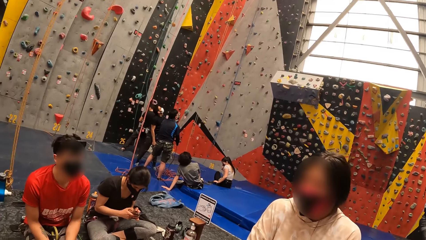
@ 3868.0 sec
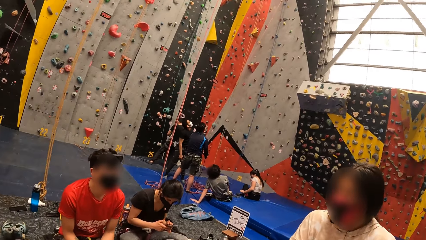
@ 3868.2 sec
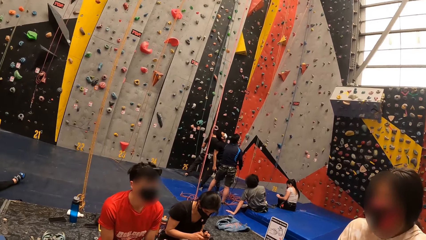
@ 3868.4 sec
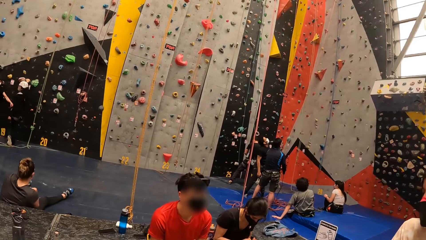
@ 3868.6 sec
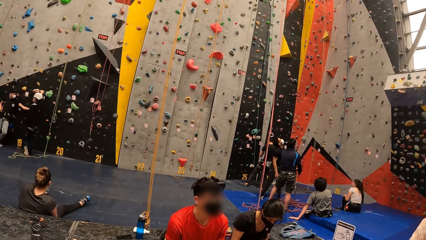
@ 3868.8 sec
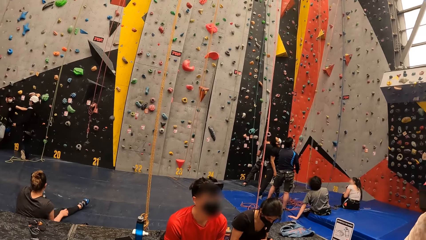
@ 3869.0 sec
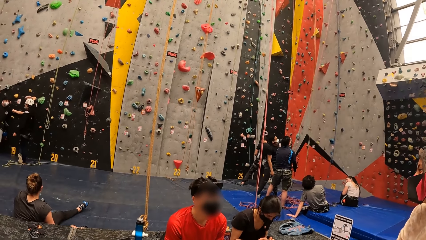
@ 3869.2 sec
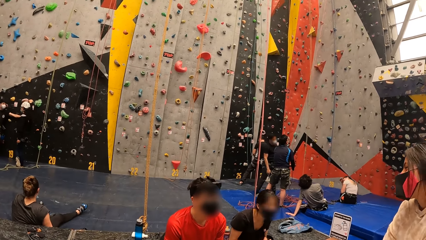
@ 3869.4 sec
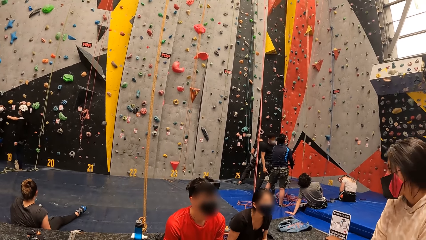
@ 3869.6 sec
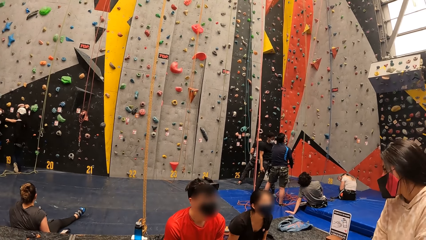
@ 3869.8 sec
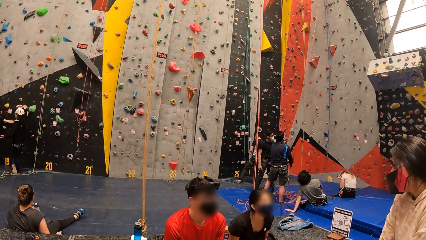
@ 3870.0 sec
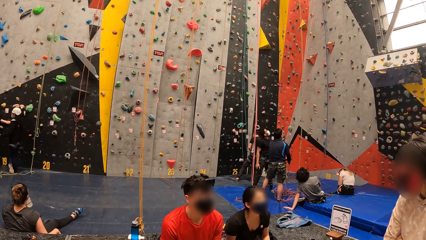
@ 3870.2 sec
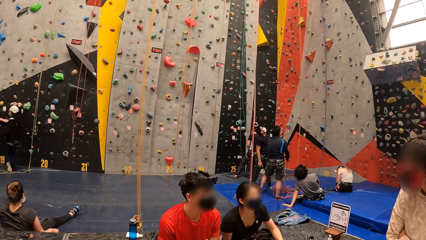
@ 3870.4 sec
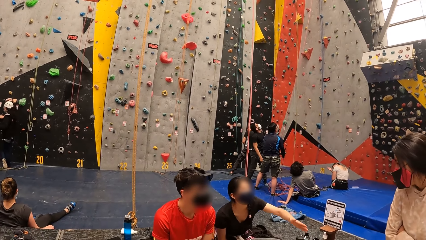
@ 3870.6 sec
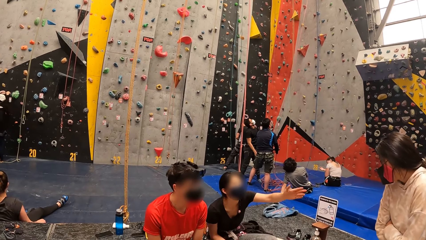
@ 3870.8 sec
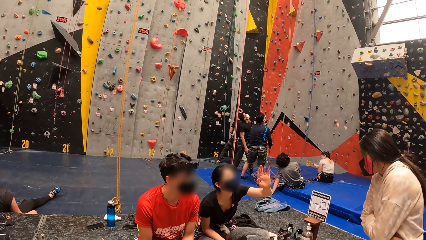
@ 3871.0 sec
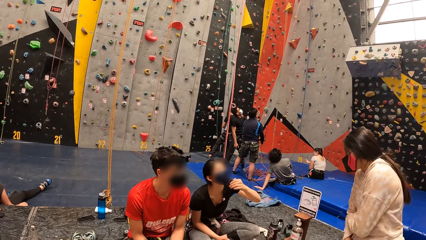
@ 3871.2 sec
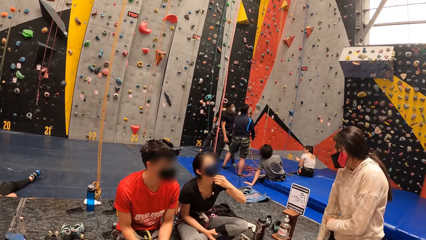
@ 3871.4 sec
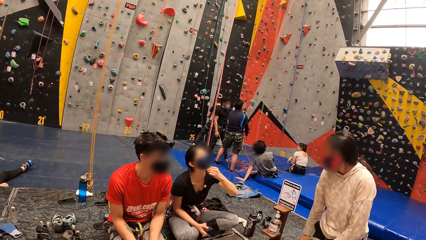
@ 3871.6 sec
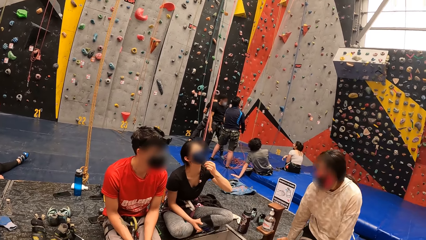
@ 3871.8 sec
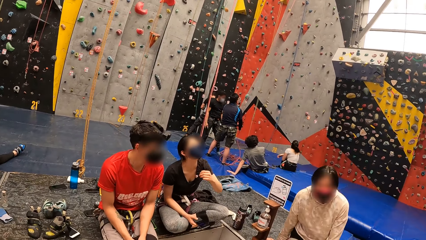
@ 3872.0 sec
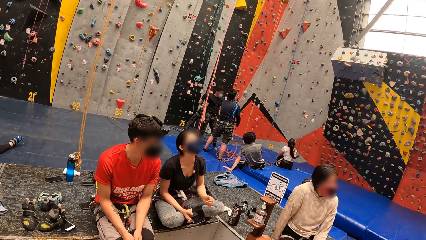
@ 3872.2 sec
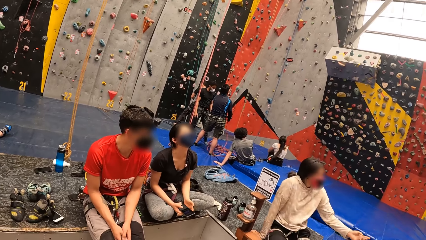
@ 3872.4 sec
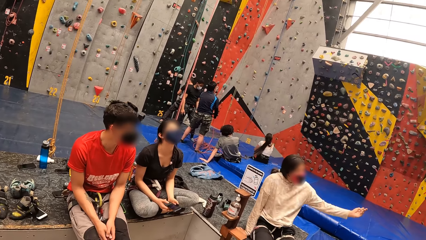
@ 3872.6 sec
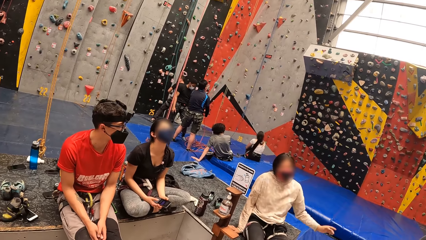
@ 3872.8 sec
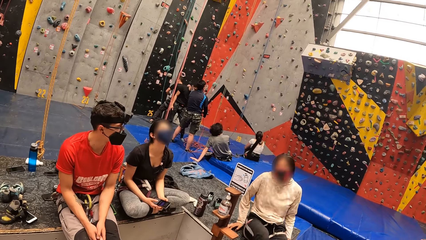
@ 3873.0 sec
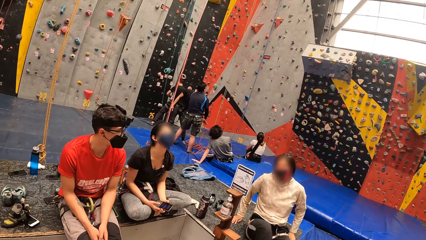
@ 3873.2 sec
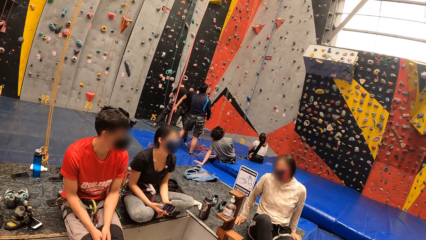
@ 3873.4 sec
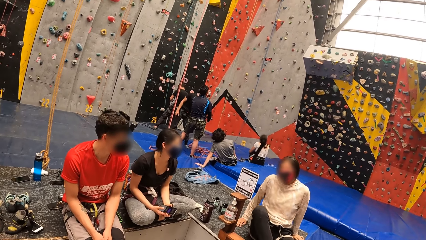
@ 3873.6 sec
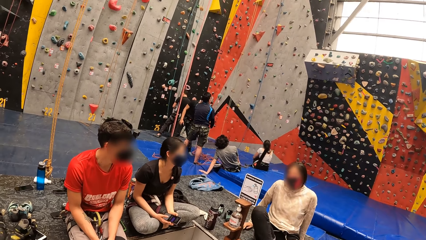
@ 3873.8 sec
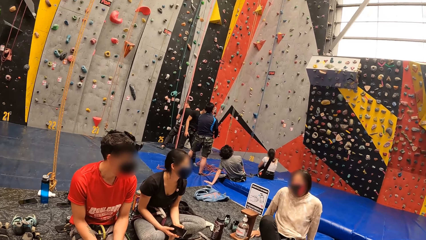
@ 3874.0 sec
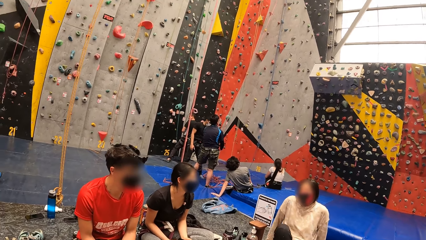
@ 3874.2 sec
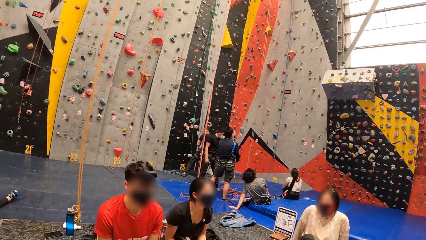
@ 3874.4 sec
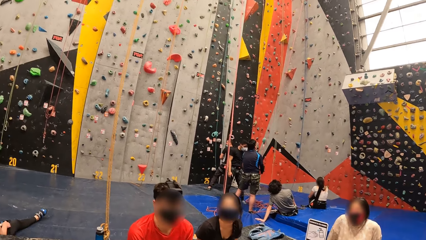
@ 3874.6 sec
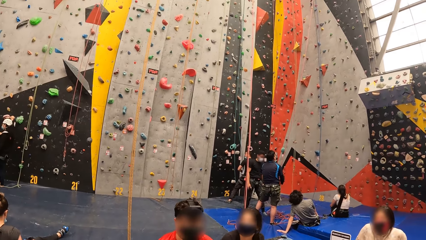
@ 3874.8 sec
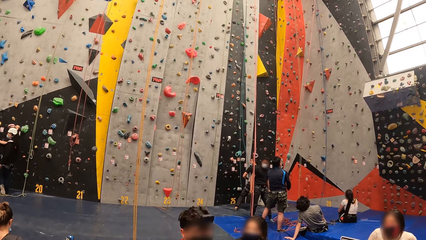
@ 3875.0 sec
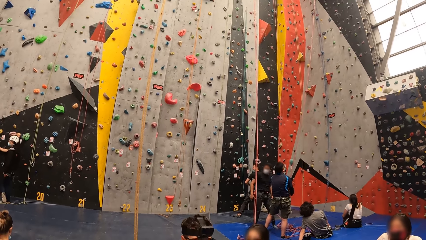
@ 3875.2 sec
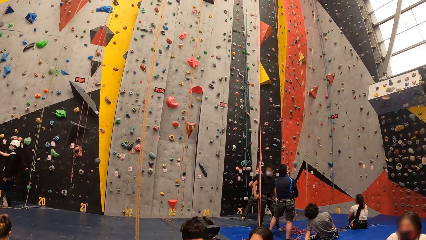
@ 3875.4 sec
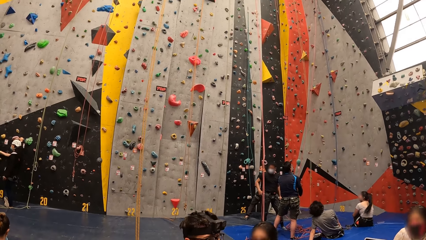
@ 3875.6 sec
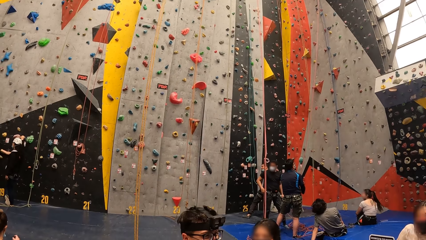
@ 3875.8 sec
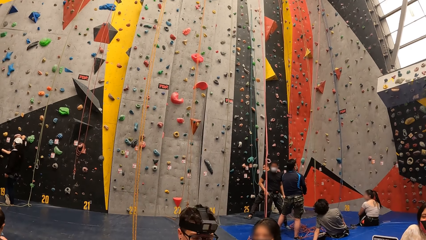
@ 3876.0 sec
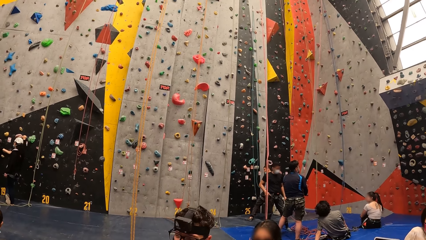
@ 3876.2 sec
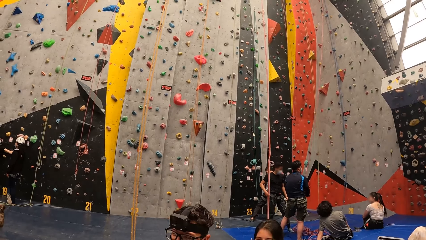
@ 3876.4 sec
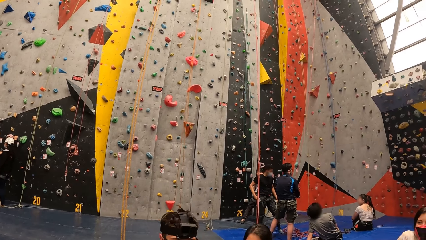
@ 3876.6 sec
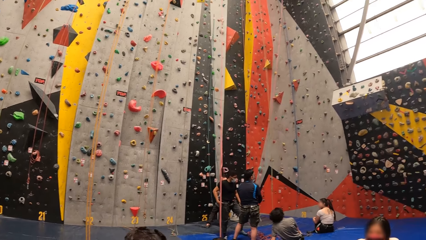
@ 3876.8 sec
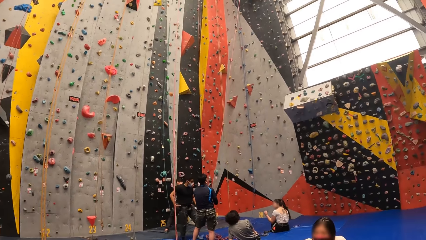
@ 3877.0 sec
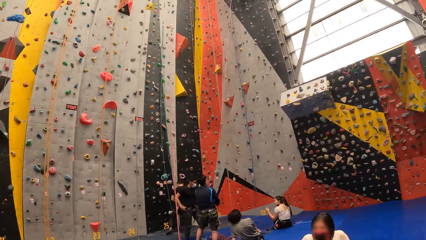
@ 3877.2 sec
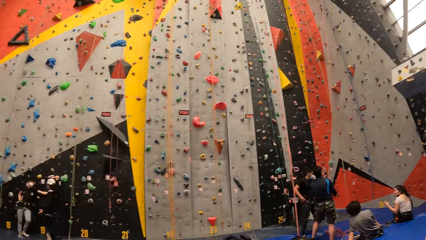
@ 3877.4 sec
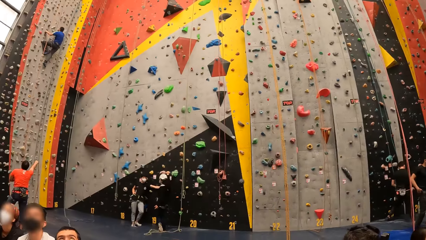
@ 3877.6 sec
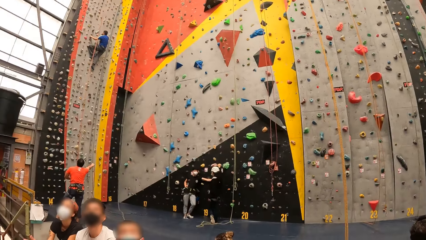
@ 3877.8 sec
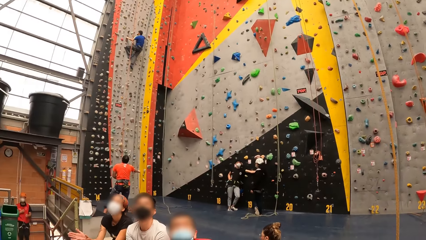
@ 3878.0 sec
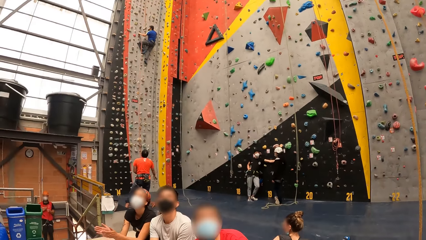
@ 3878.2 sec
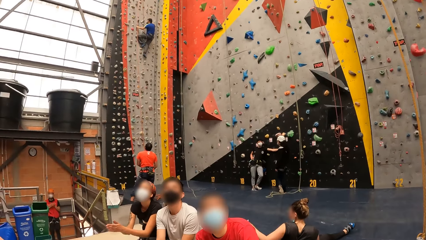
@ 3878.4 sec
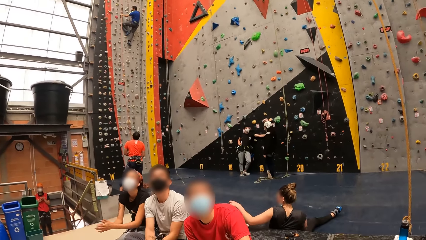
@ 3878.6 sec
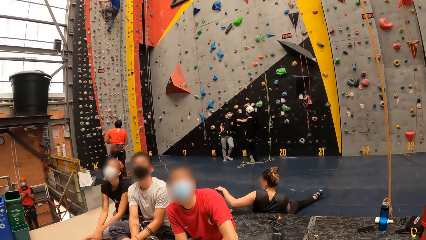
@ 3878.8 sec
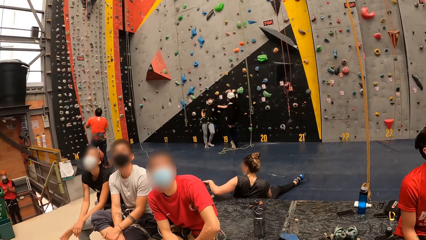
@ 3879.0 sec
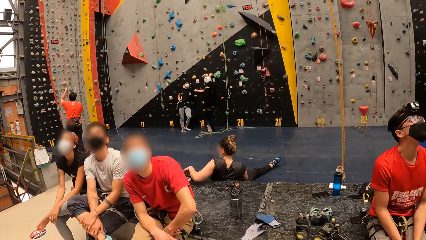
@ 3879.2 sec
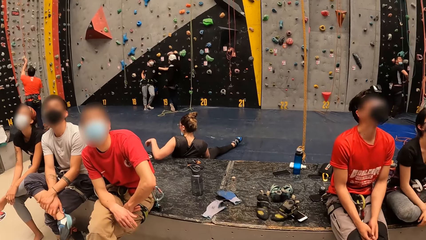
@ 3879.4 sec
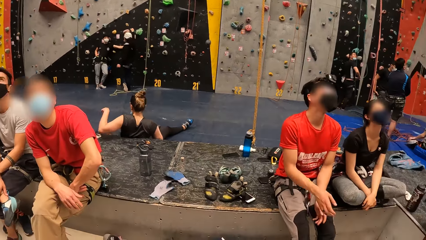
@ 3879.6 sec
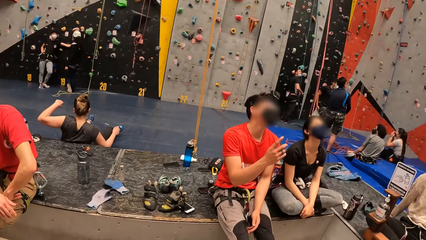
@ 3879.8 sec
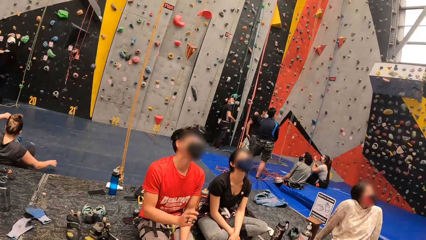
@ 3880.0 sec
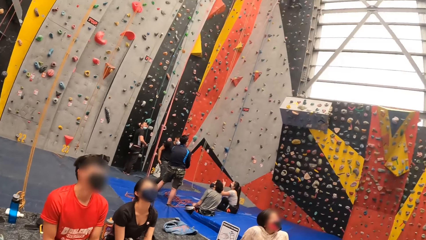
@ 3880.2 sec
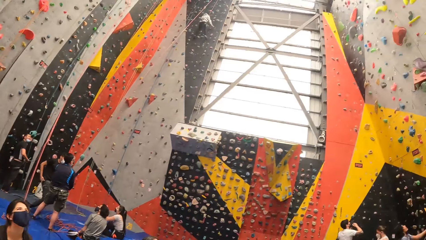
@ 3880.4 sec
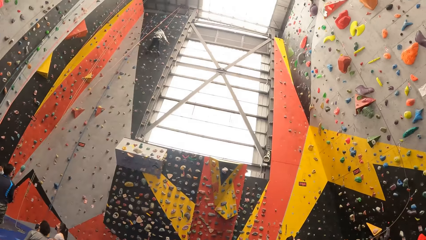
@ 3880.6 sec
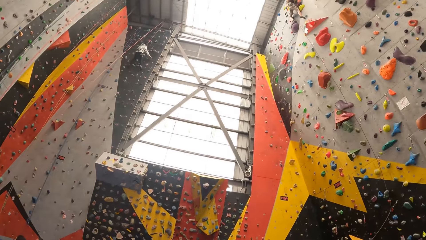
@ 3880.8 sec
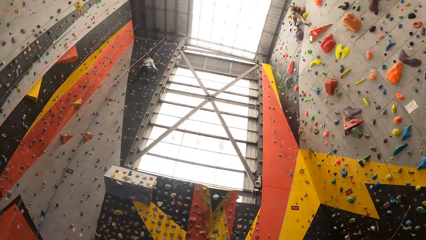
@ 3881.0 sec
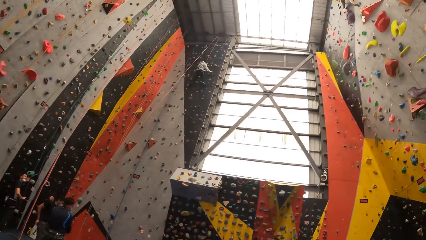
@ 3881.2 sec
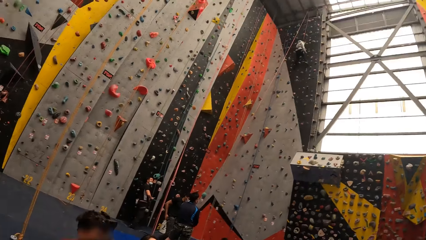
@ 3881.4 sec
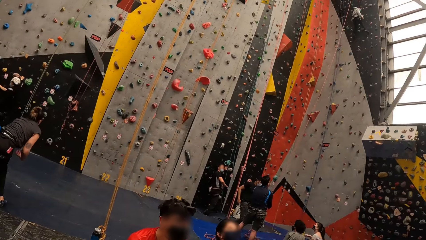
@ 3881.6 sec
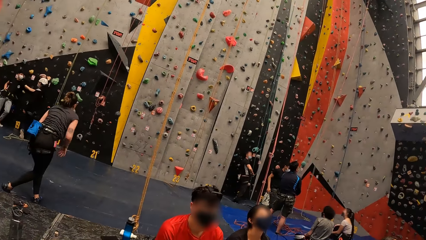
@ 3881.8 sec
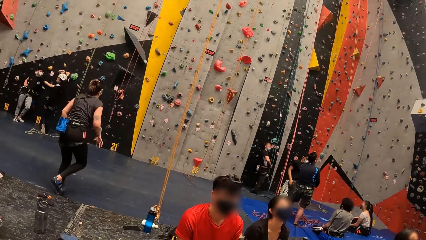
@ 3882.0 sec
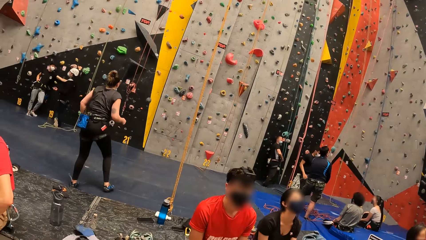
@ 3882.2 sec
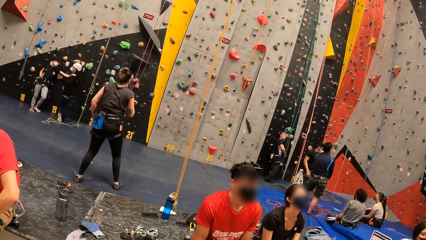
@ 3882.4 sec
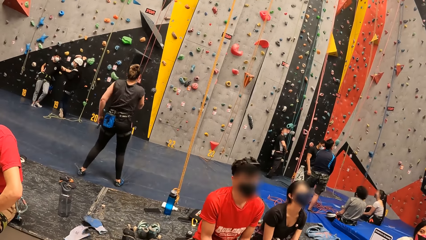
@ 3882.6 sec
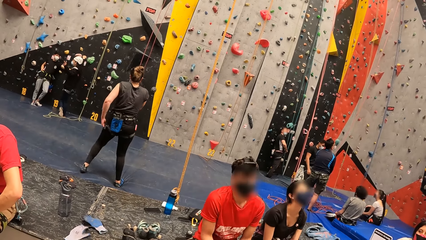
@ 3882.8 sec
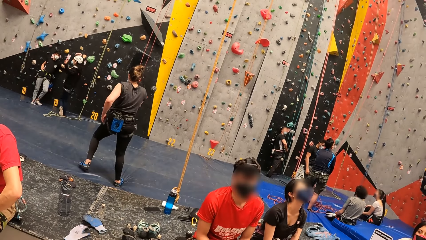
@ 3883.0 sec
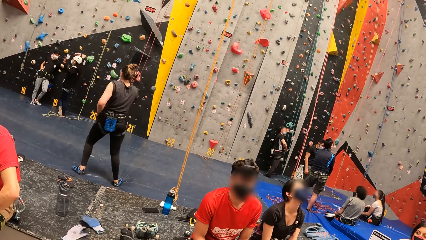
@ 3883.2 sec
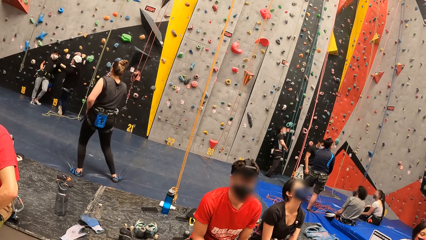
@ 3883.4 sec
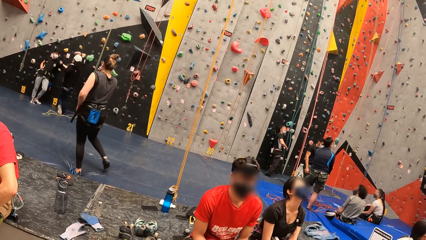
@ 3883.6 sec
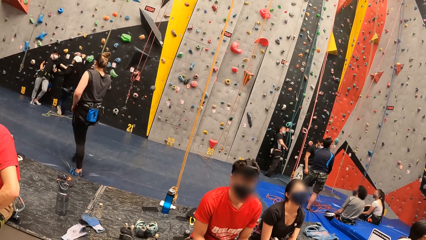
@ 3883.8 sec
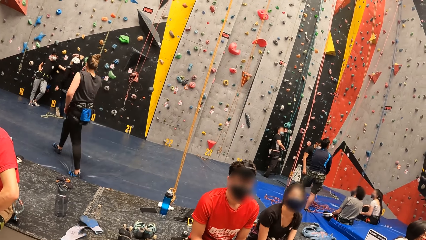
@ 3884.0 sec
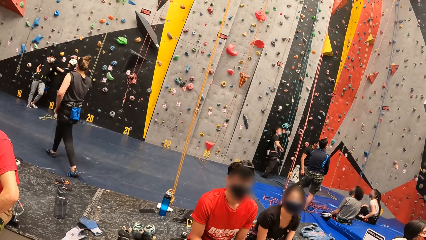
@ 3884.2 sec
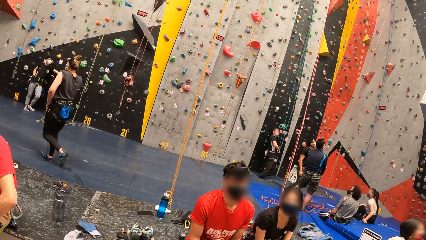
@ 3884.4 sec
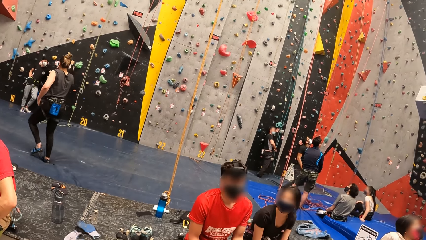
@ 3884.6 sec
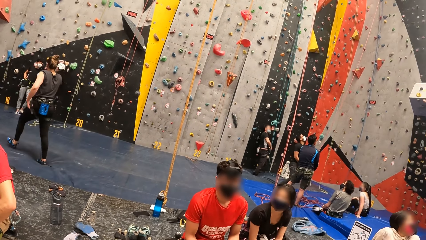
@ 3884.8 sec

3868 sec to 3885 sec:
The camera wearer looks around.
